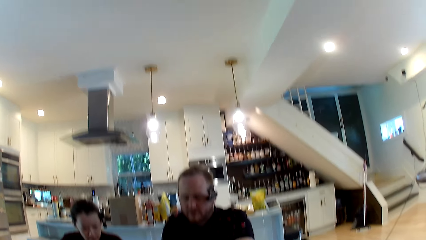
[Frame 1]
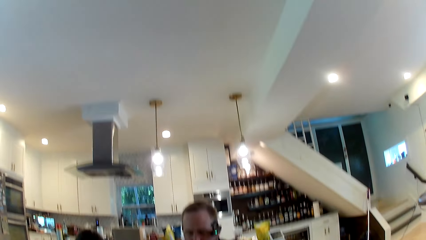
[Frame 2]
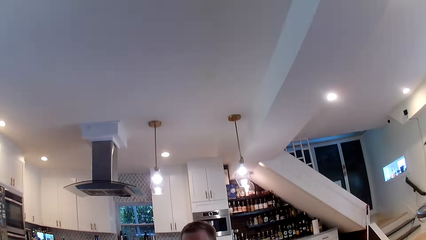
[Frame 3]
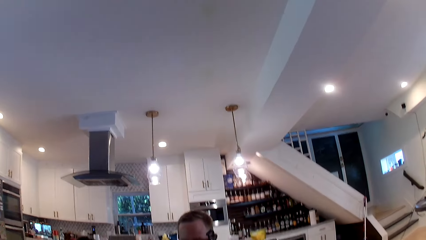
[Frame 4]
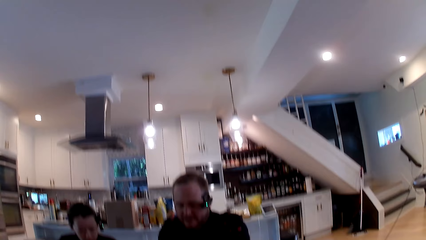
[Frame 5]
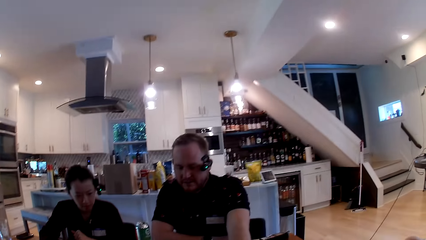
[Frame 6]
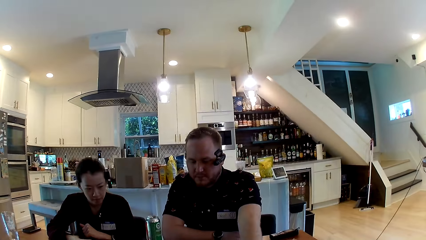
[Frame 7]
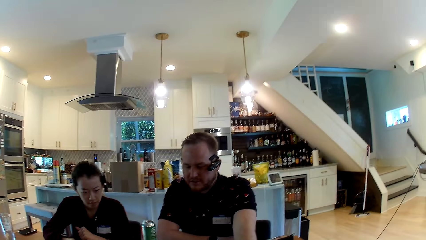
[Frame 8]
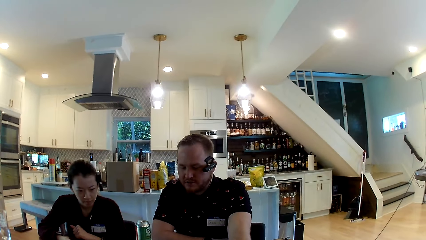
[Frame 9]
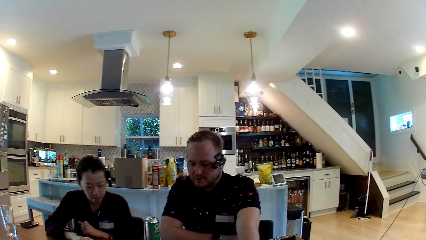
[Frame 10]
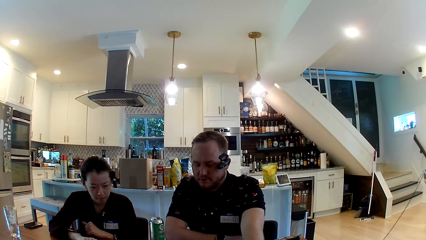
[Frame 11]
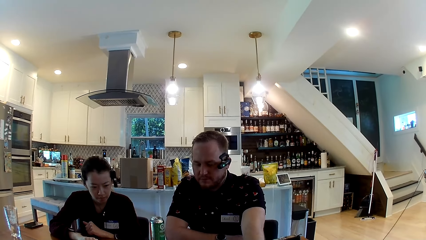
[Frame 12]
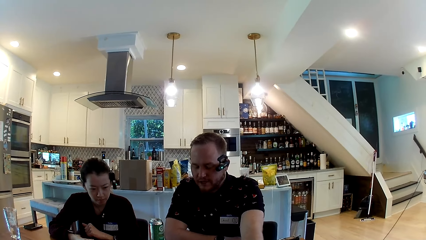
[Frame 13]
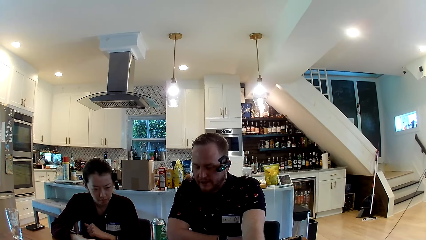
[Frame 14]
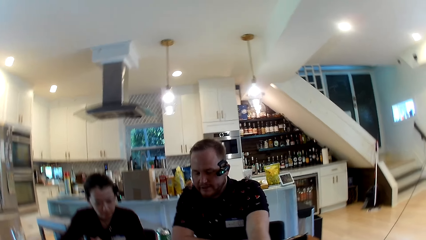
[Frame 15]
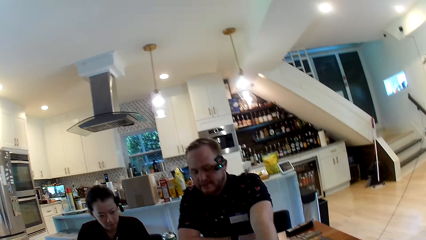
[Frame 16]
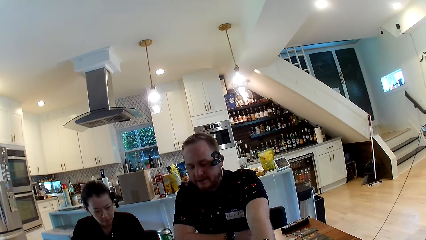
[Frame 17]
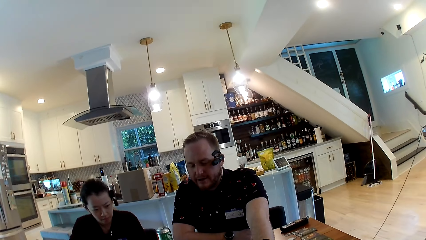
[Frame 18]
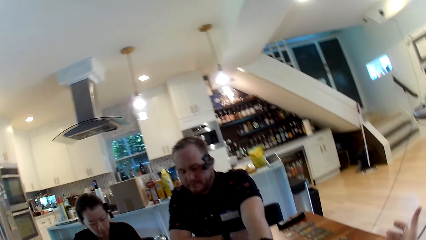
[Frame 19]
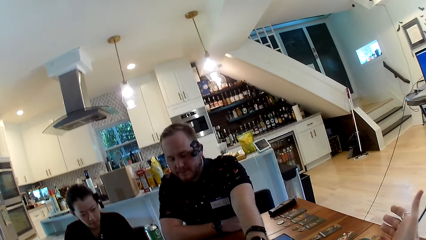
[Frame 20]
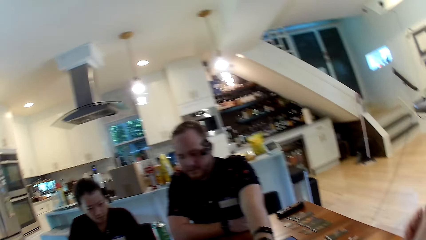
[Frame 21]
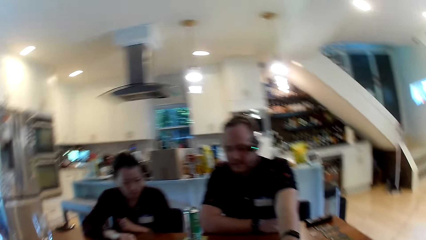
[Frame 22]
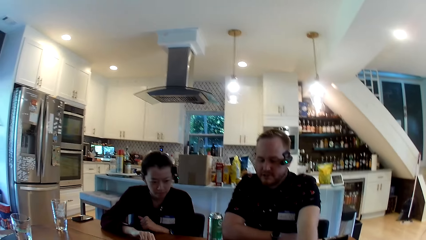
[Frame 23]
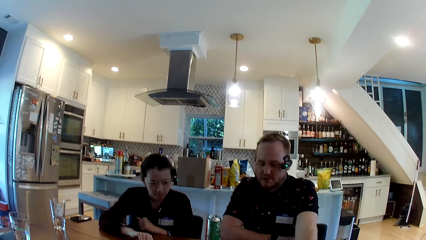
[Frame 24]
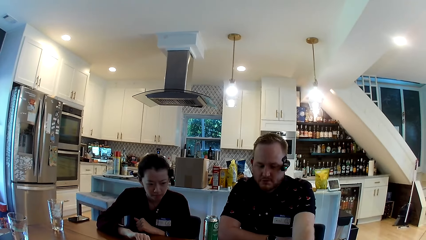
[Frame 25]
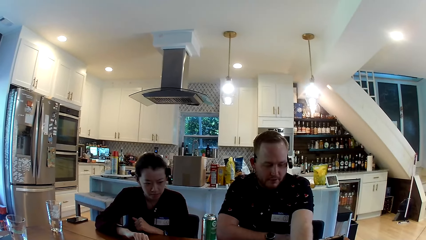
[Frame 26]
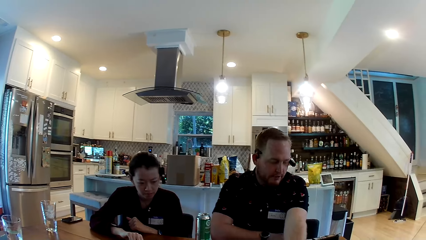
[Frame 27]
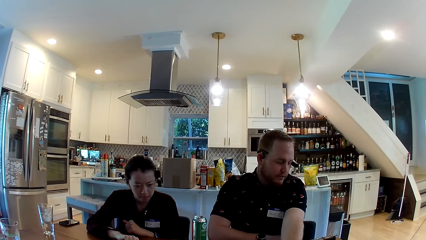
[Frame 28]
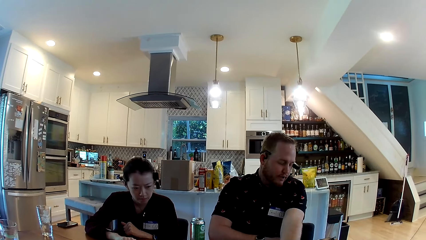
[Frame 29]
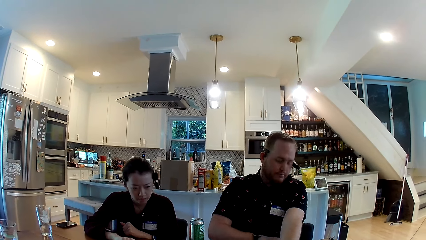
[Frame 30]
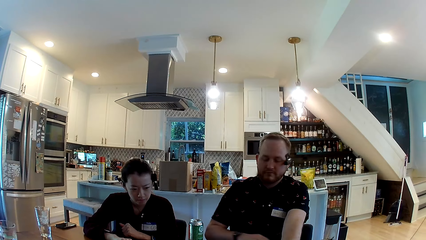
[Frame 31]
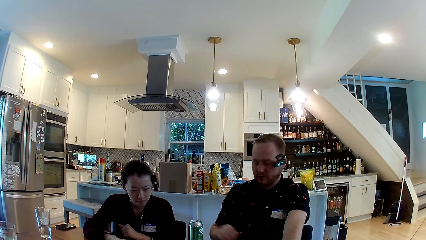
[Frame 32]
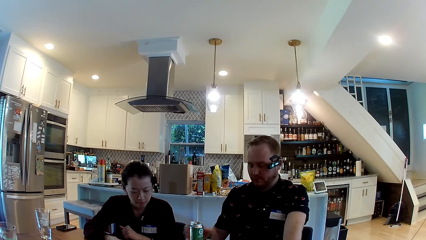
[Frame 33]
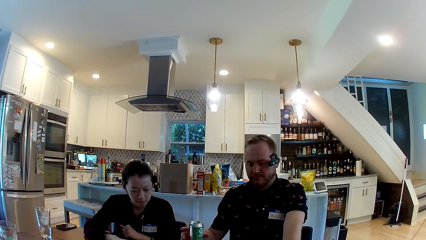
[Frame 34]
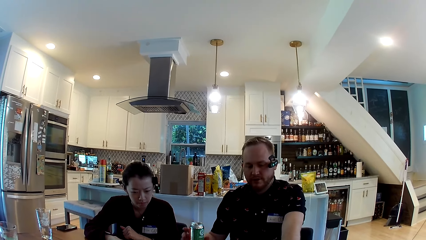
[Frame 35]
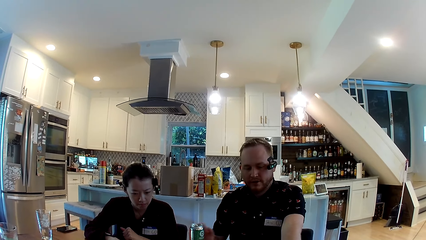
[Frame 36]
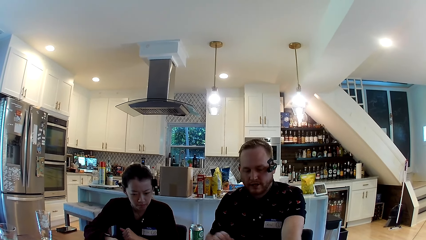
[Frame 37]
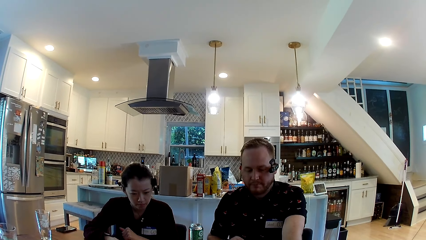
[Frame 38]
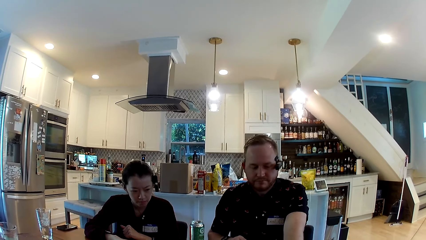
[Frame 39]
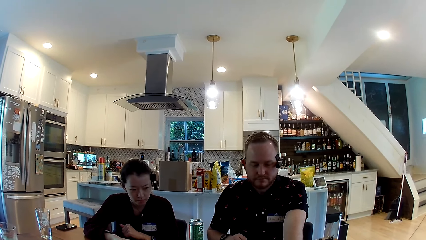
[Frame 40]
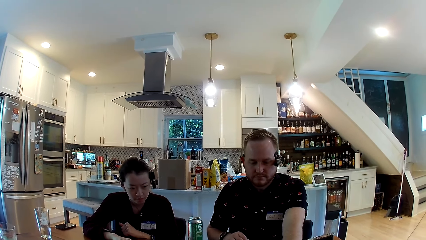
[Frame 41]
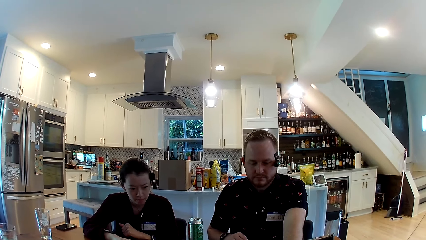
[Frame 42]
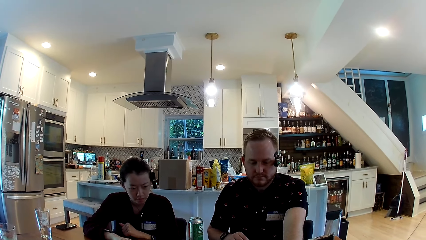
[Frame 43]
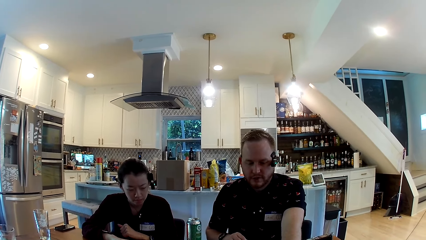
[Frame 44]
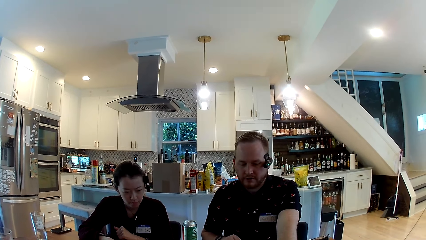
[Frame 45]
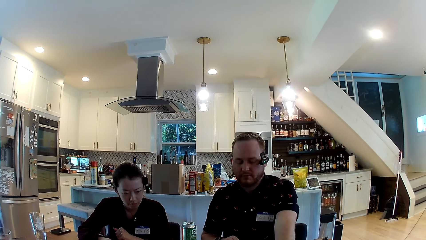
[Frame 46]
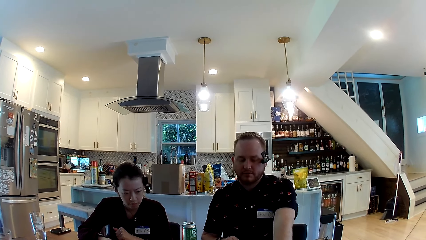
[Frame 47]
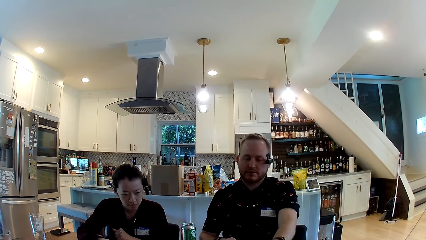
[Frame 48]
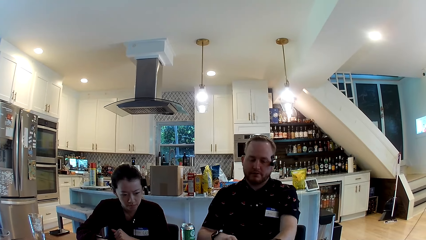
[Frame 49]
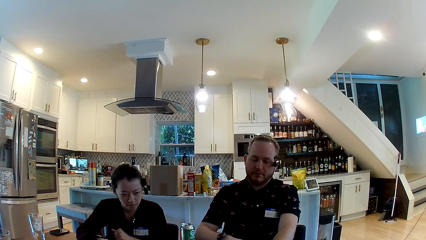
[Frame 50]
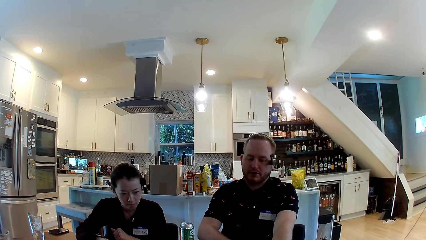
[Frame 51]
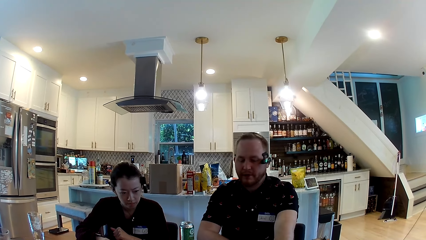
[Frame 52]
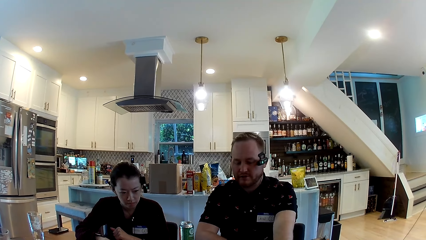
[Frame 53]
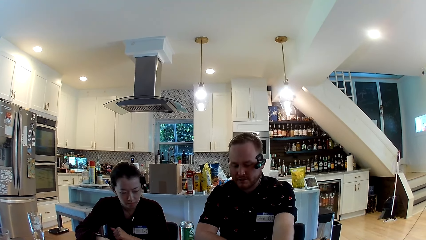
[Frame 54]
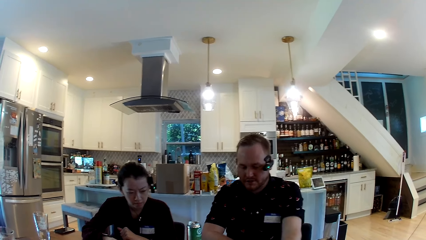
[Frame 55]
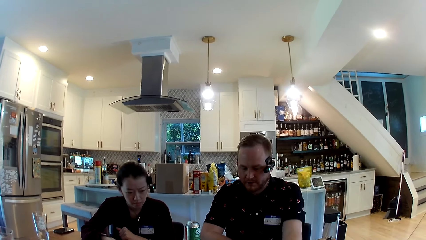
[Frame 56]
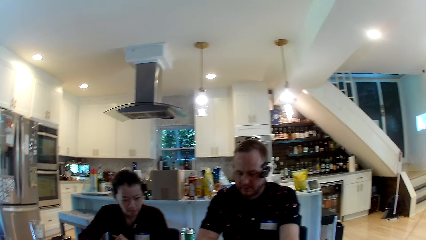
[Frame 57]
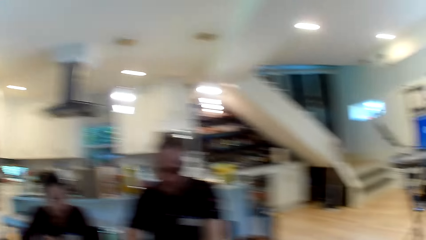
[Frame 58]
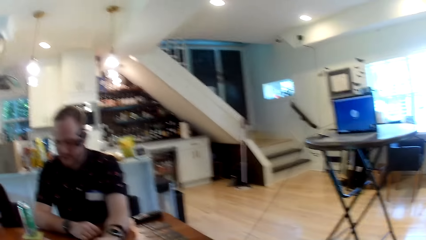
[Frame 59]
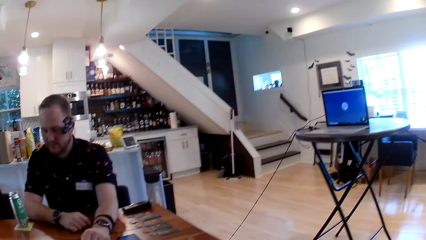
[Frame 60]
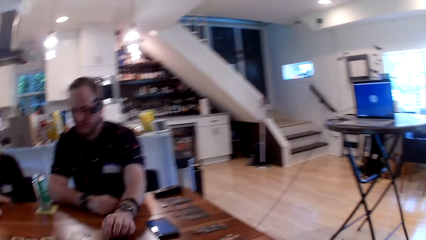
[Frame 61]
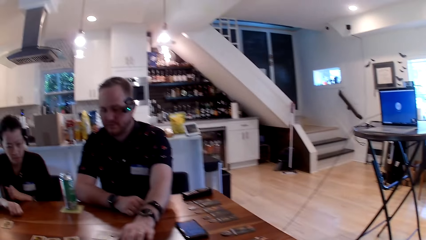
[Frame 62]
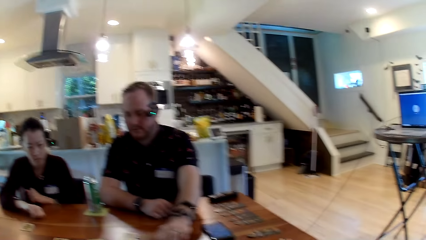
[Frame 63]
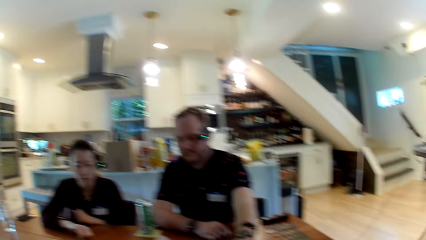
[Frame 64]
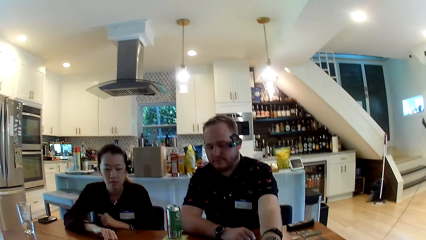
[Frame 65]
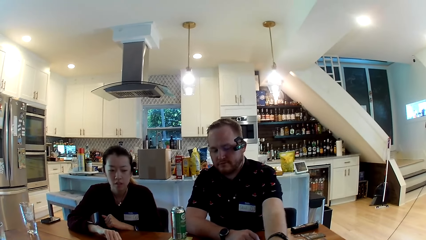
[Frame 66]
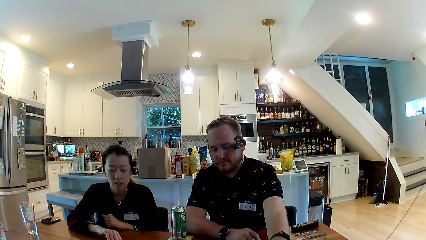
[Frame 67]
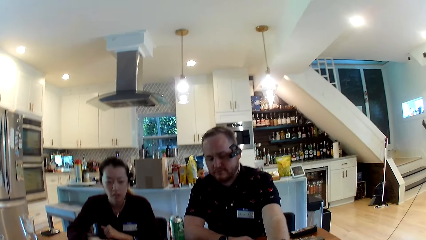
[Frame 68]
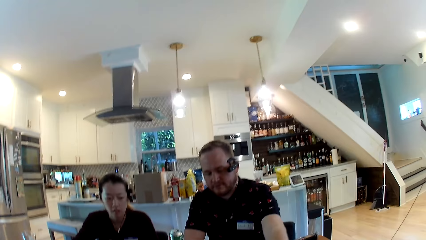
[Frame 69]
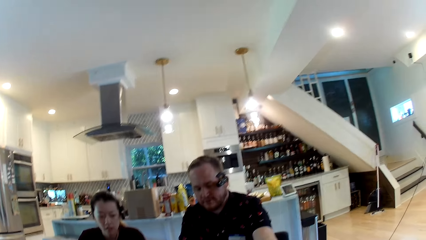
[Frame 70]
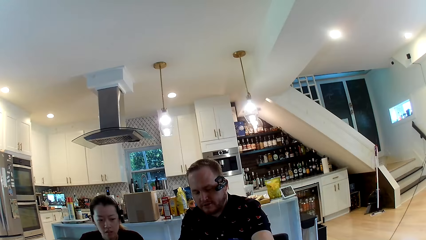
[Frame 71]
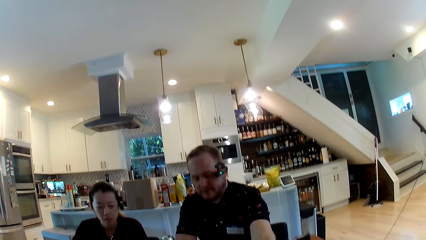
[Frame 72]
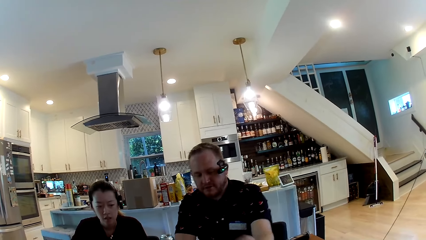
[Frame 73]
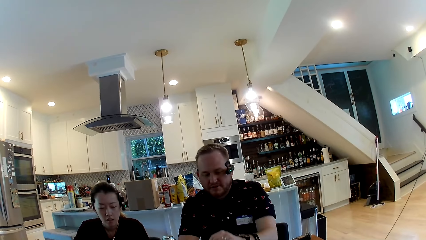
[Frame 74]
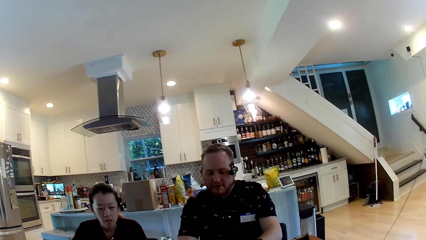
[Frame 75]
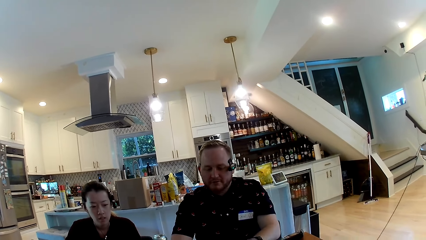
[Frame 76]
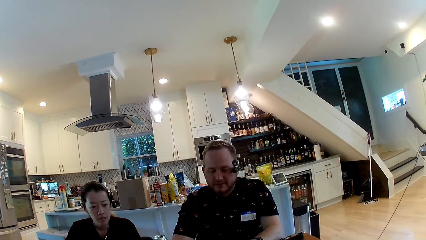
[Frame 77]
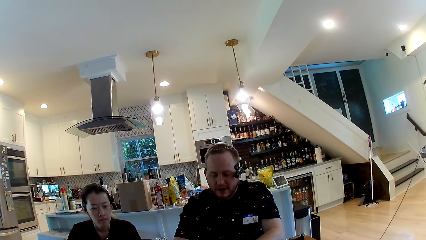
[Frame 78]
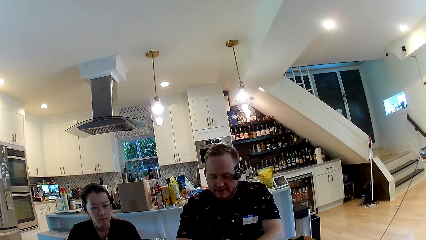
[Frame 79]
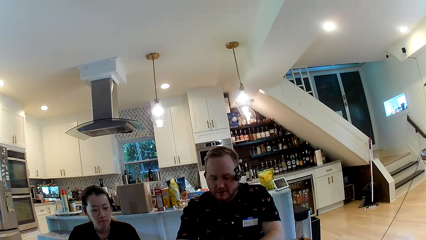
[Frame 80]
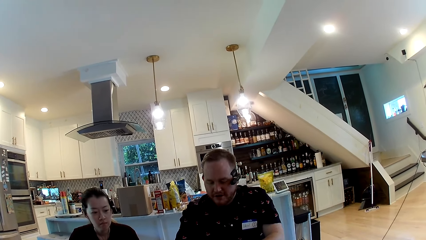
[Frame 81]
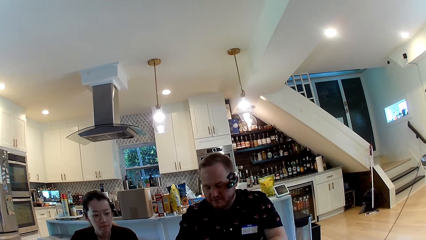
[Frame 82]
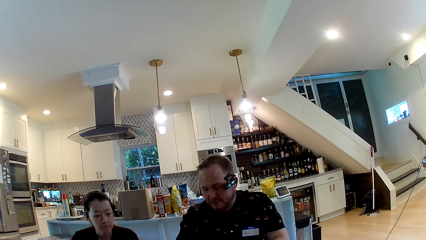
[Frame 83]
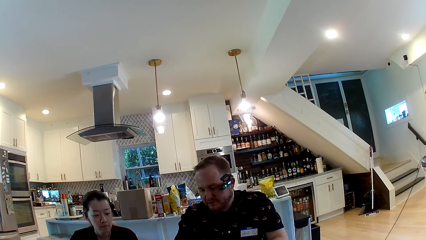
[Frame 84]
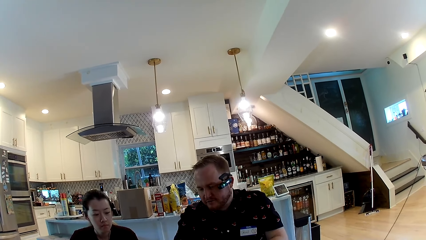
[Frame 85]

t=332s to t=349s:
The man talks with the camera wearer and the lady. He talks with them again. The camera wearer looks around.
